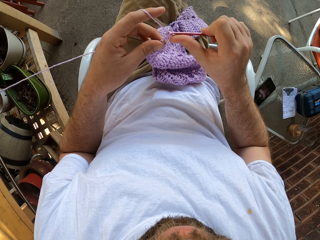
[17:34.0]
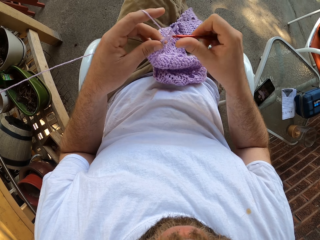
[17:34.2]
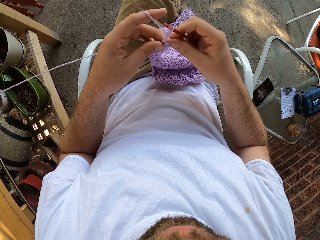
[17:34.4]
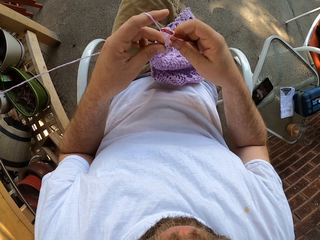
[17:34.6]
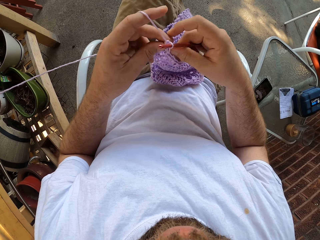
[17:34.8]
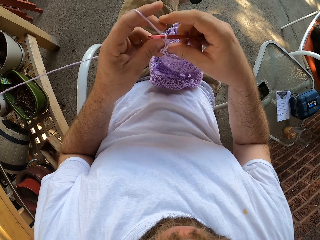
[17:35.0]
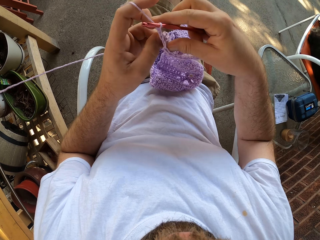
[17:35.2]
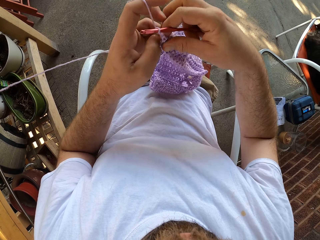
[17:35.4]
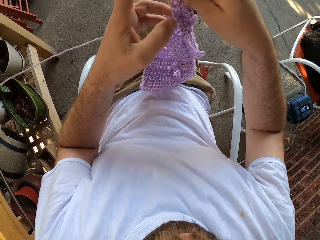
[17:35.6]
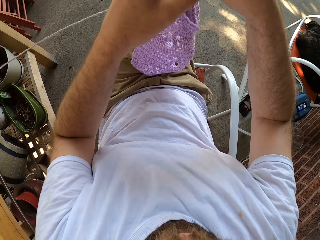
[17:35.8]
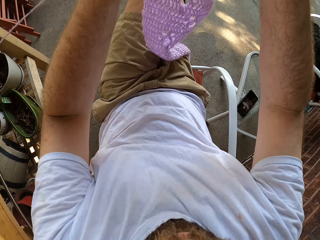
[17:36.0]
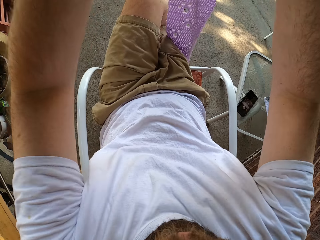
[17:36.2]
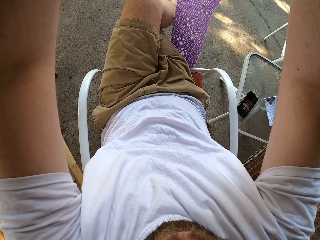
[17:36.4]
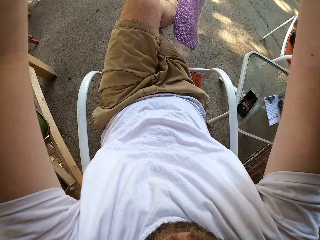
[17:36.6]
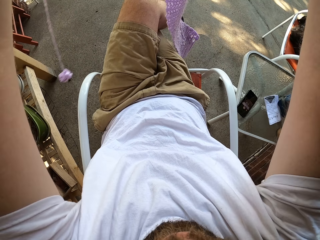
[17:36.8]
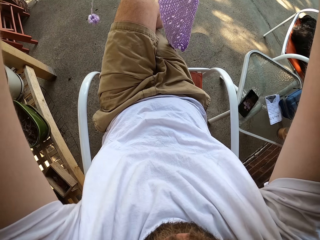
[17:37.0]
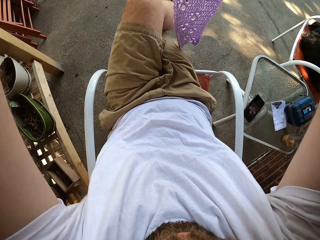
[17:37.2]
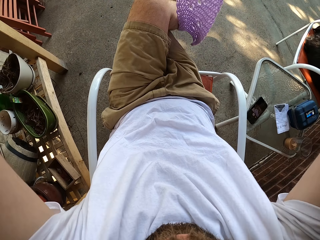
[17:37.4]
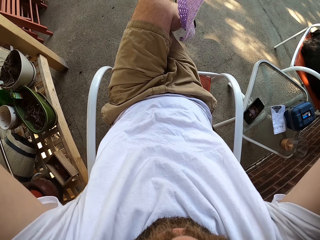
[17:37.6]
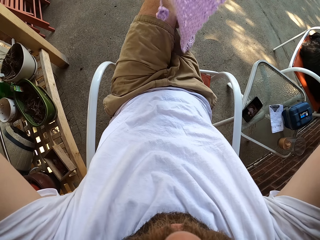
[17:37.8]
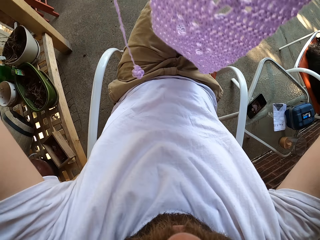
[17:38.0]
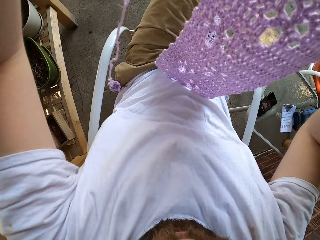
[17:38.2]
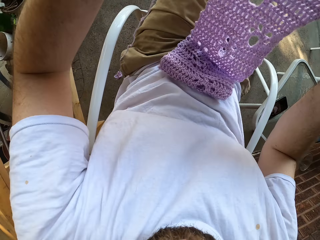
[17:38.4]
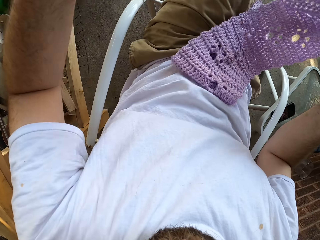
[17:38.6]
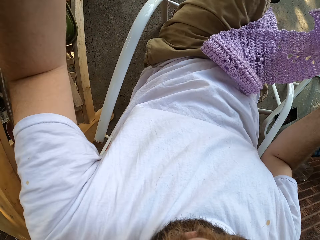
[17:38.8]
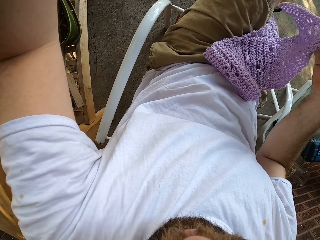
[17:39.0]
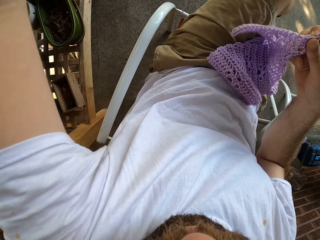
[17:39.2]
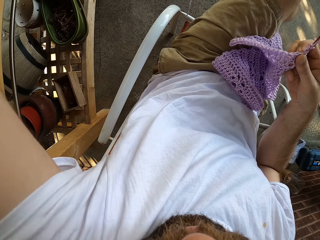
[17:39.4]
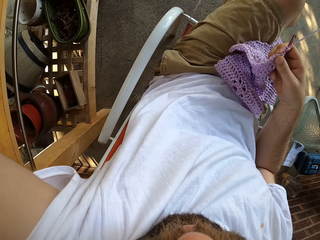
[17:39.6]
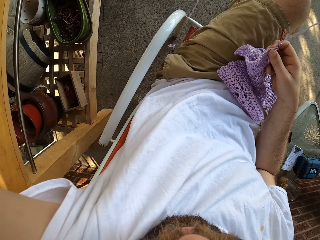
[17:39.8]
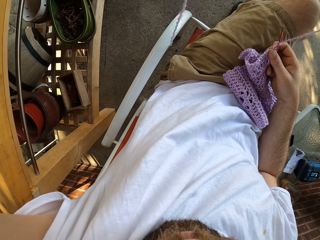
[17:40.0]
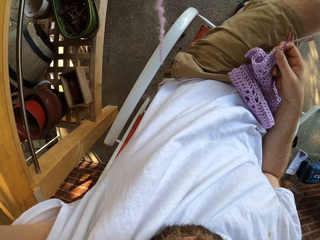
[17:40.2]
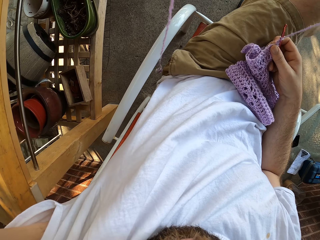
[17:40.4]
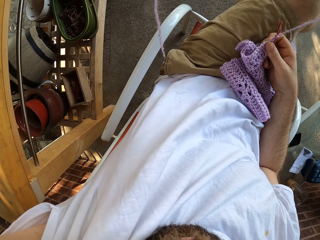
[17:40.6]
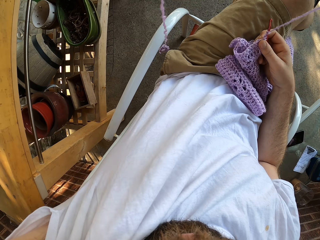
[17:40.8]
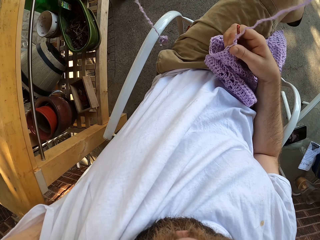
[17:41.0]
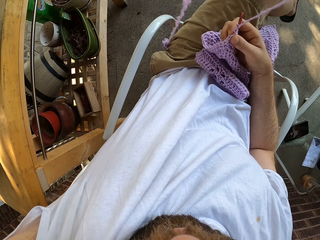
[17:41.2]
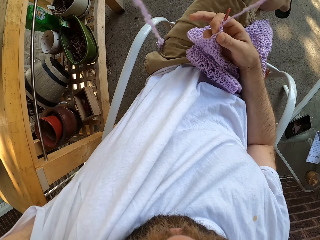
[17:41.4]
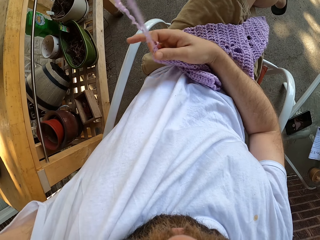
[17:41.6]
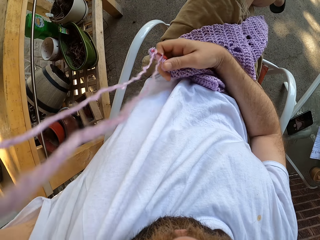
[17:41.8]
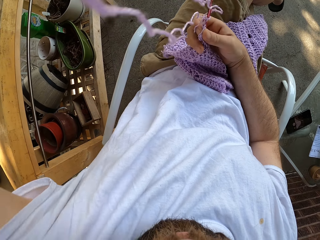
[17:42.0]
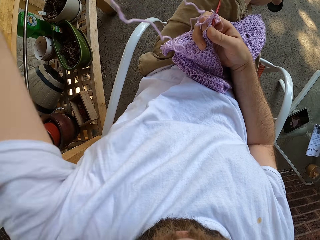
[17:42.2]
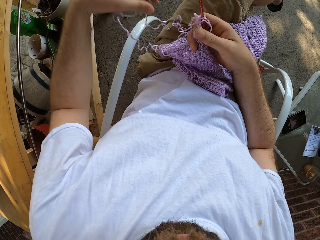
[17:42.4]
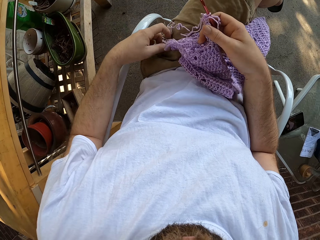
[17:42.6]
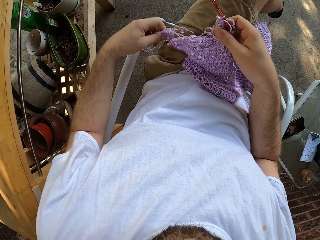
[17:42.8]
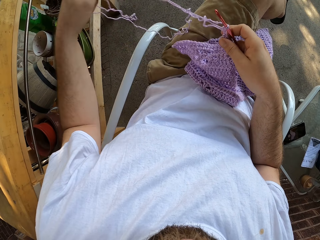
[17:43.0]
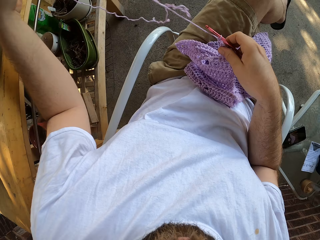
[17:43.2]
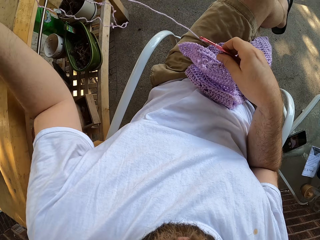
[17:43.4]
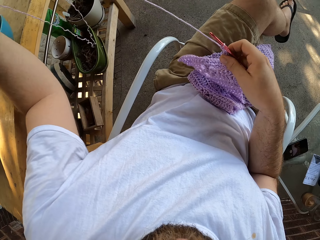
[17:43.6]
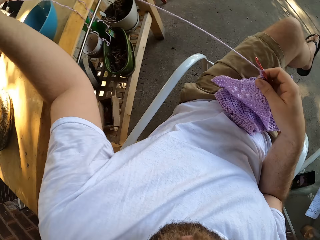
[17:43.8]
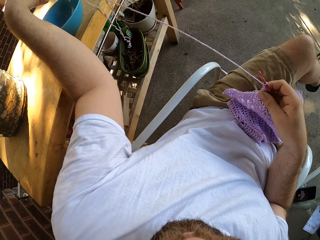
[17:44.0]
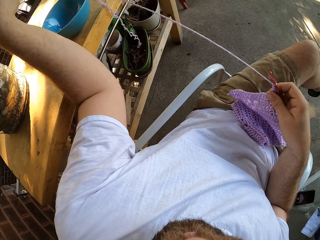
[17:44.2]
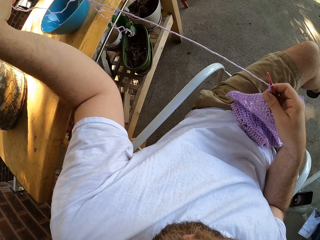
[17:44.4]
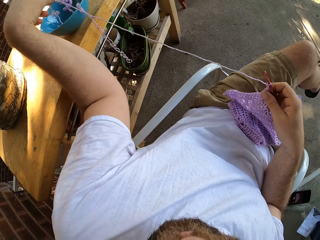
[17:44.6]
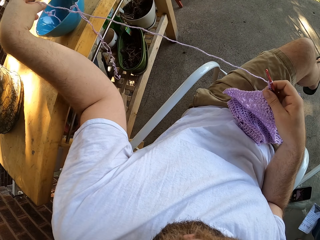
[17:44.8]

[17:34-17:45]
The camera wearer lifts the crocheted wool with both hands. He drops the crocheted wool on his lap. He pulls the thread. He sorts the wool with his hands. He holds the thread with both hands, drops the thread, and pulls the thread.

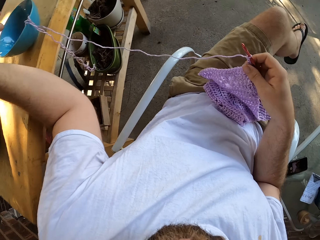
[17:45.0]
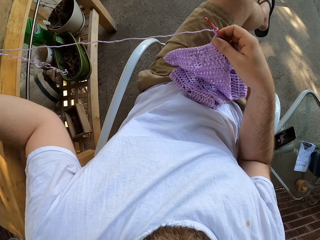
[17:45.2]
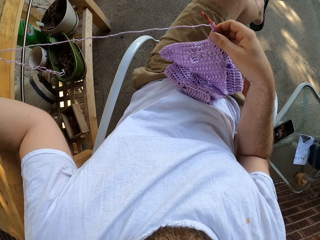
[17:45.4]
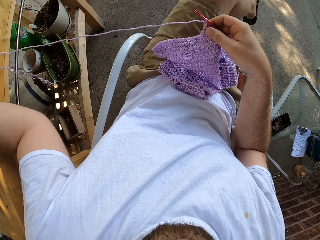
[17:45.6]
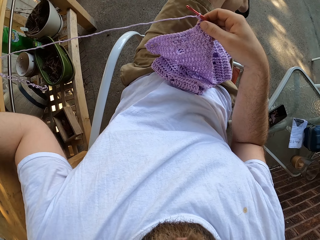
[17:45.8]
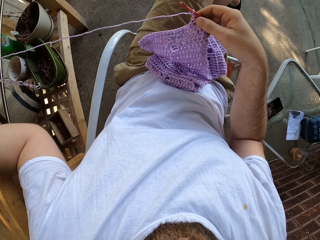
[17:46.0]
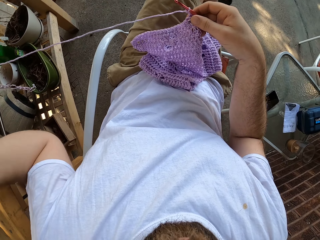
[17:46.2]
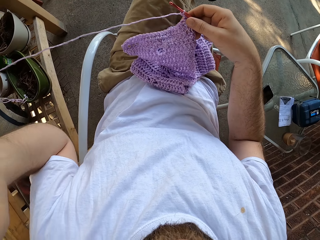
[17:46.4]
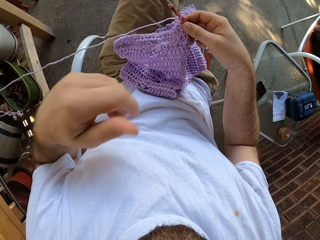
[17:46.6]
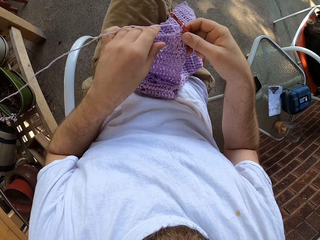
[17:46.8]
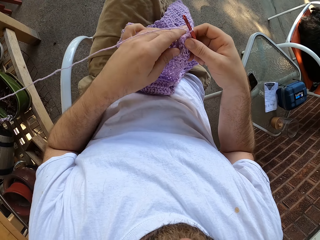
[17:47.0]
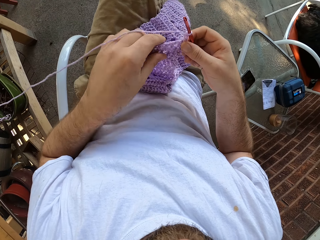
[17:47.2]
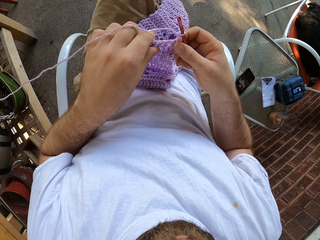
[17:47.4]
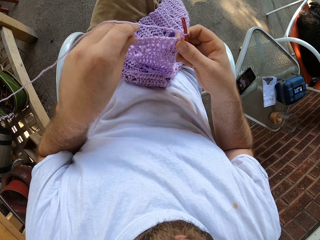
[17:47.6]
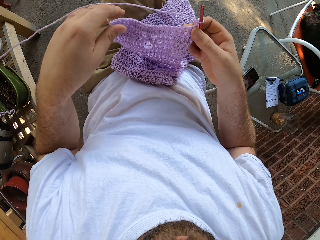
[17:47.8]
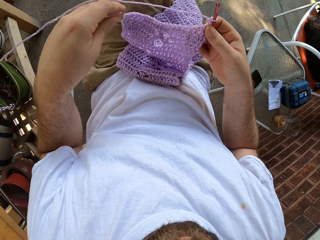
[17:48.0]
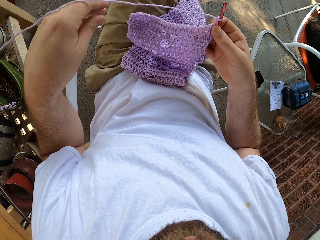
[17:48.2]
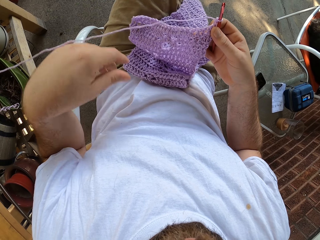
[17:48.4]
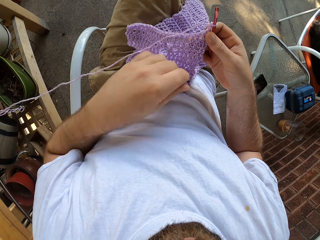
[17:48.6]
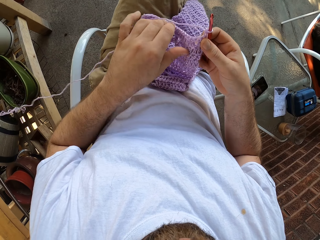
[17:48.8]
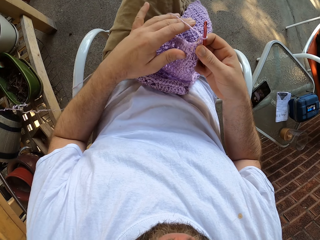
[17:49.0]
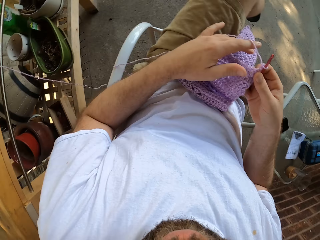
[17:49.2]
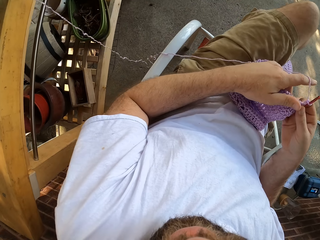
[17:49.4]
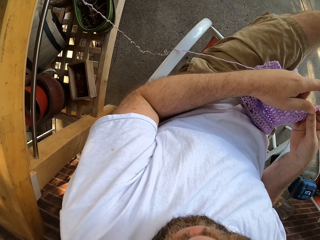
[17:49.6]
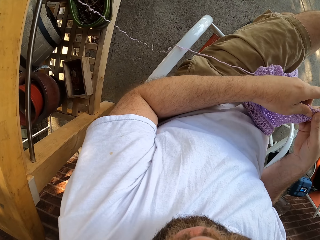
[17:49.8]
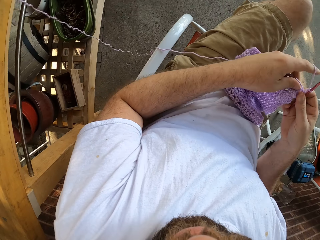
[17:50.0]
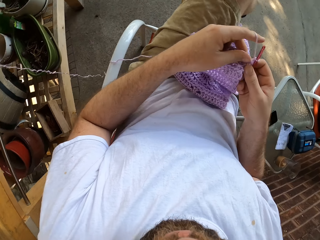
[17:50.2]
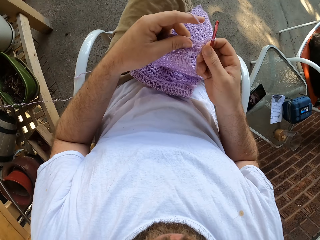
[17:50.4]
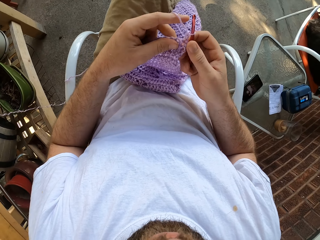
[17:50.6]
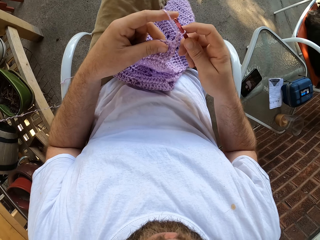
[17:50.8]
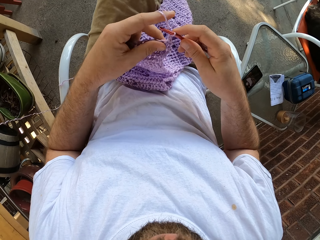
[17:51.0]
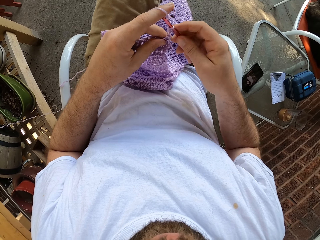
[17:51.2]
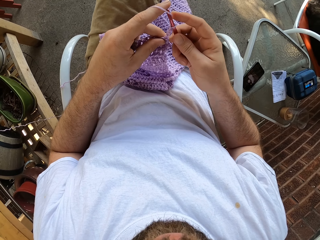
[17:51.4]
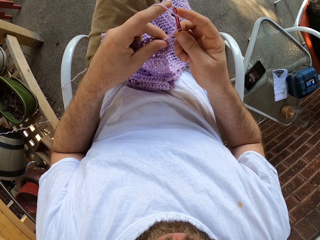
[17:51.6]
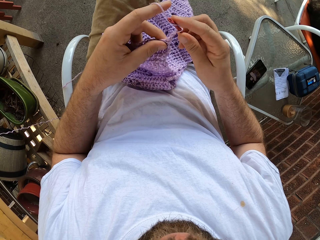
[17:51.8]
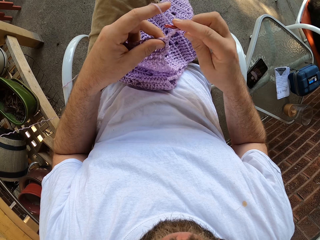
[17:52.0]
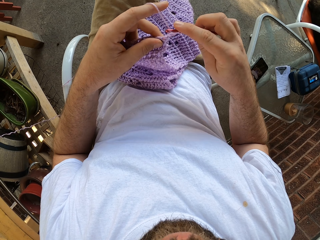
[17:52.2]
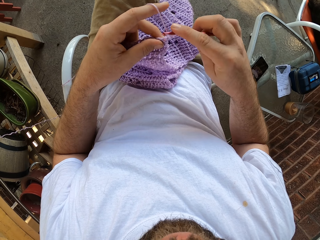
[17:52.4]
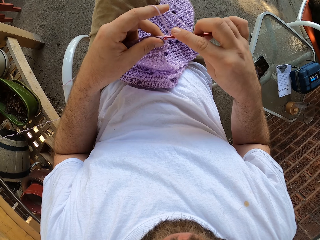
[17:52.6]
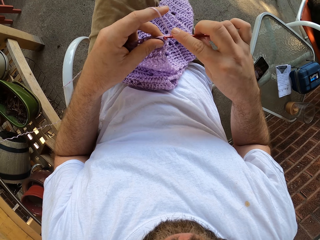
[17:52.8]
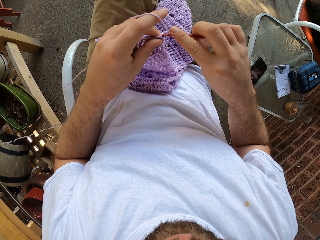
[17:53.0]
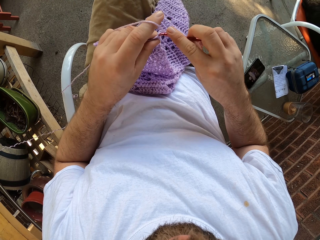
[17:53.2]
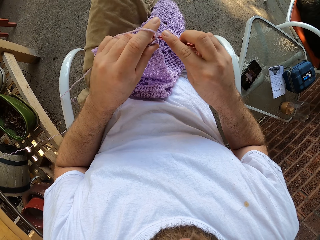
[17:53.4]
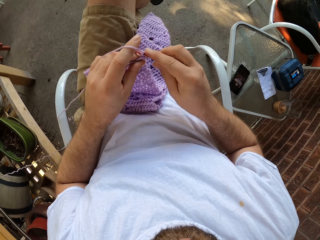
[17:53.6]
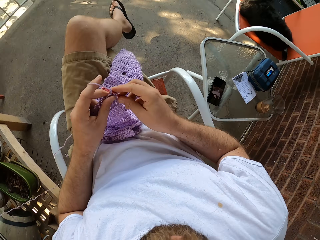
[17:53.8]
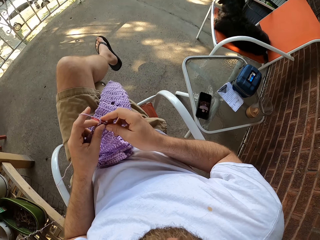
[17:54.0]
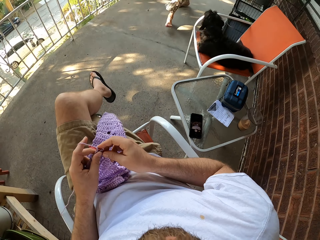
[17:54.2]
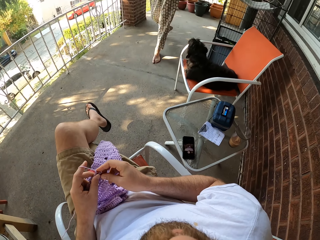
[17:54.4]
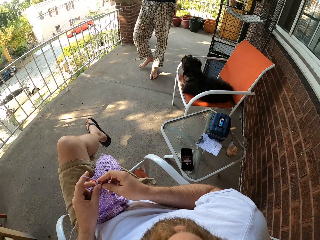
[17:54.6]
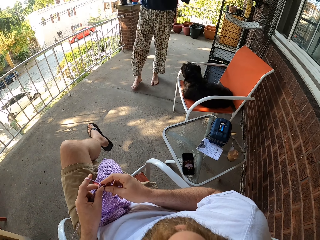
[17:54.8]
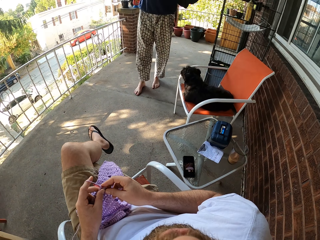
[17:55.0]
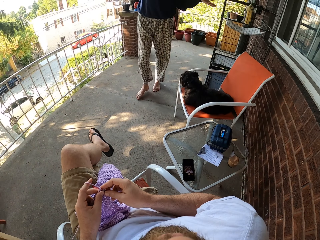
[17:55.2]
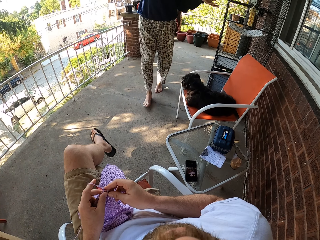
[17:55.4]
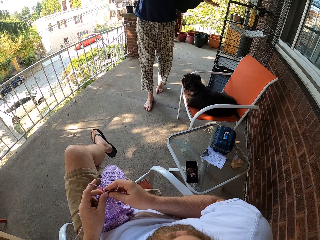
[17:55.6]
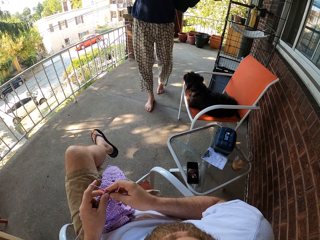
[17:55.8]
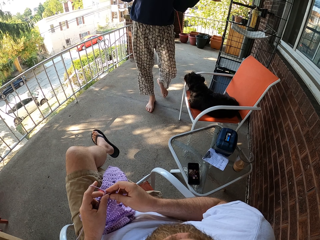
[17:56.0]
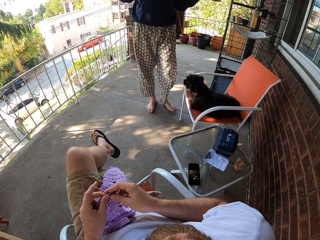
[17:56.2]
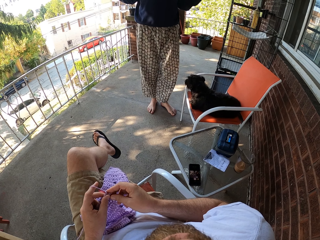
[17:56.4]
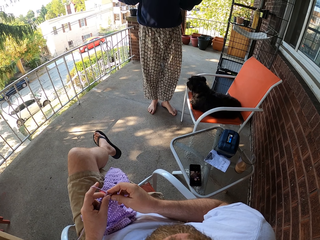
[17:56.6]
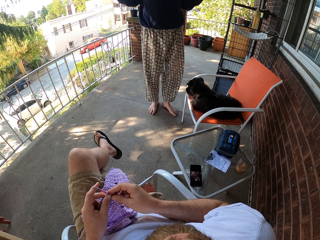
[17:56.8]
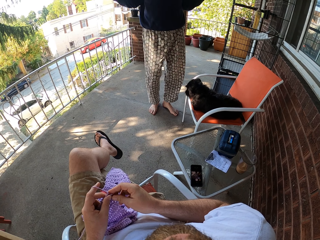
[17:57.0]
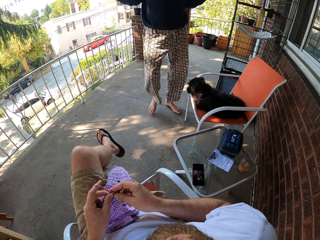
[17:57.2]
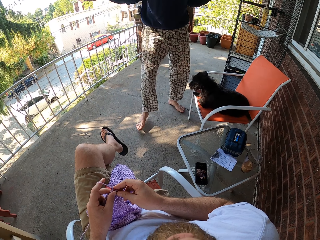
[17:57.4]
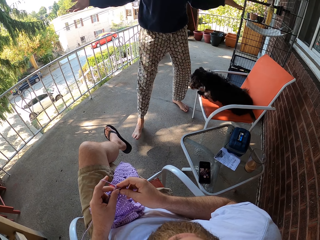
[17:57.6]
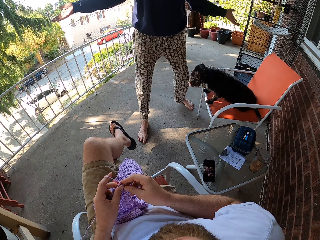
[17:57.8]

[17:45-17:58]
The camera wearer puts the thread on the bowl. They look around. They hold the cloth or crocheted wool. They move the left hand. They lift the left hand. They hold the cloth. They look at the cloth. They crochet the cloth with a crochet hook. They look around. A woman comes by the camera wearer. The camera wearer converses with the woman.
